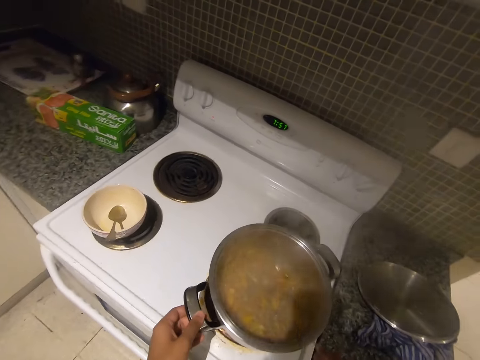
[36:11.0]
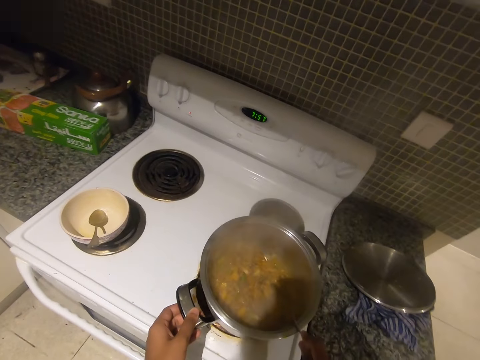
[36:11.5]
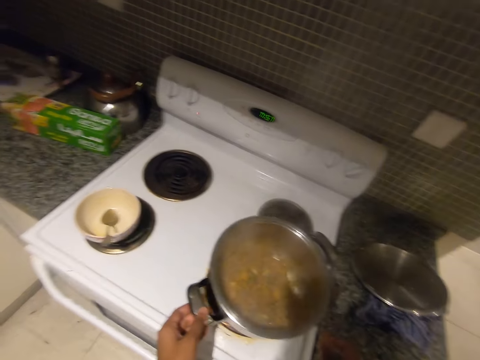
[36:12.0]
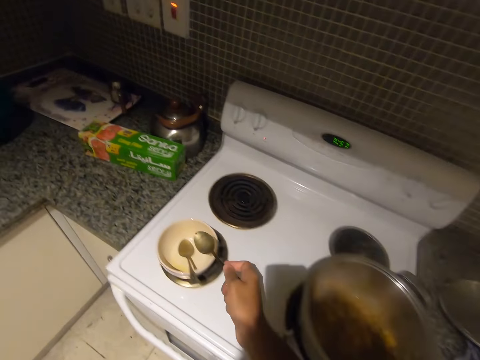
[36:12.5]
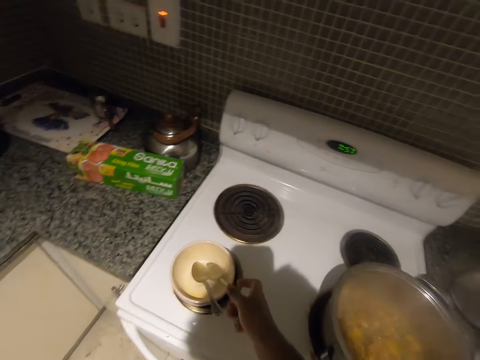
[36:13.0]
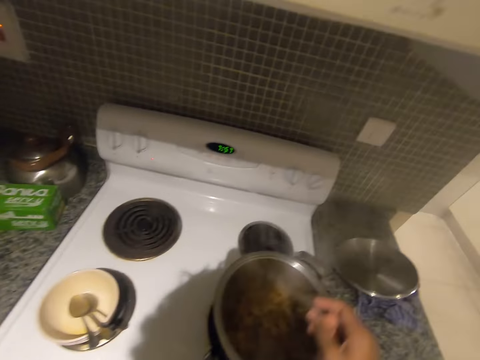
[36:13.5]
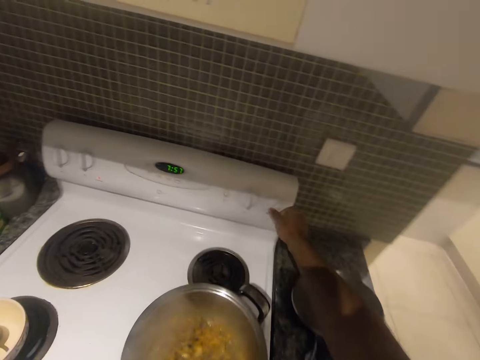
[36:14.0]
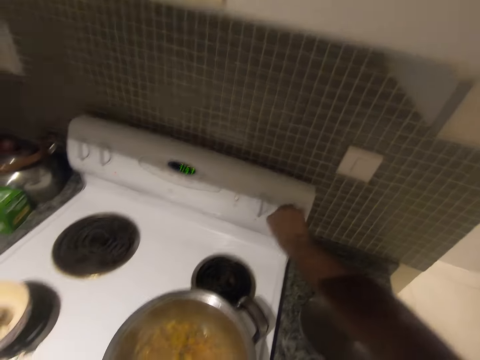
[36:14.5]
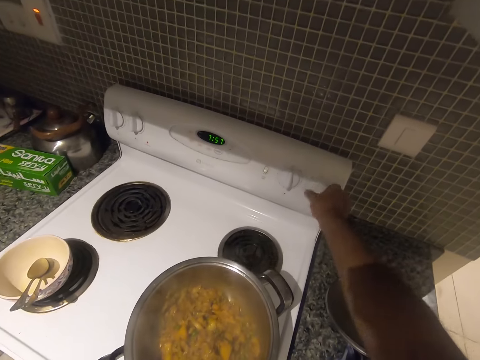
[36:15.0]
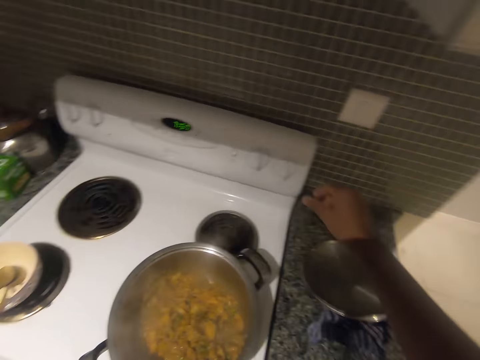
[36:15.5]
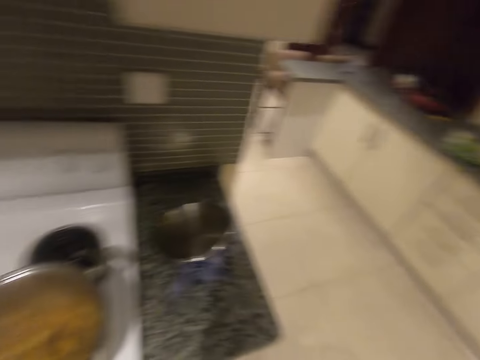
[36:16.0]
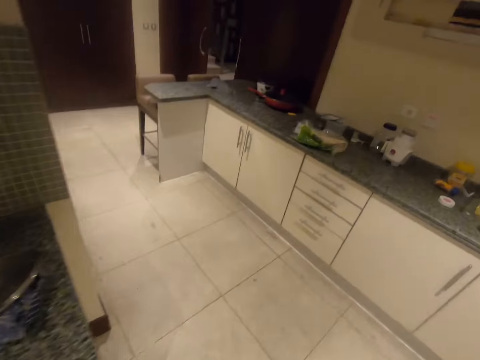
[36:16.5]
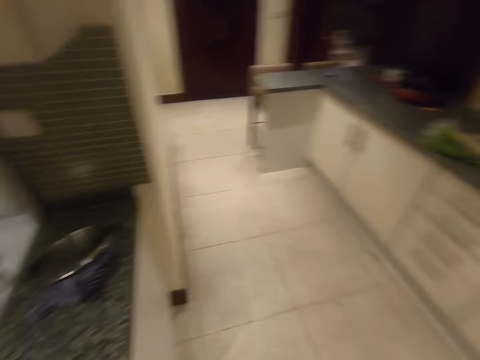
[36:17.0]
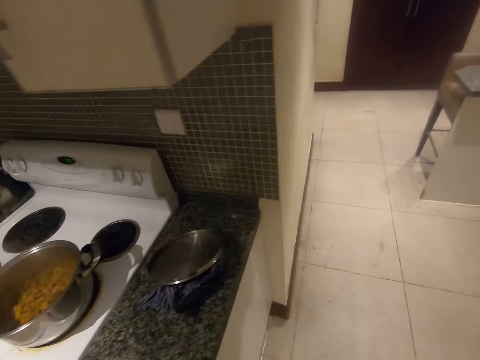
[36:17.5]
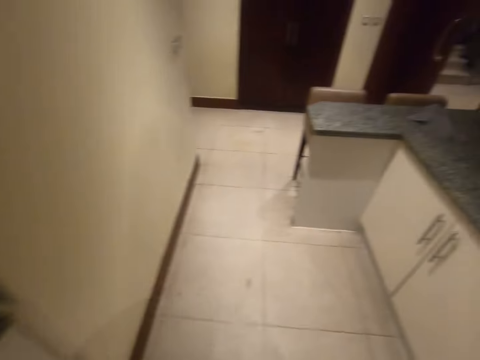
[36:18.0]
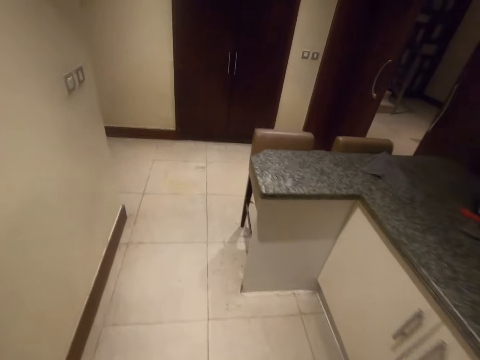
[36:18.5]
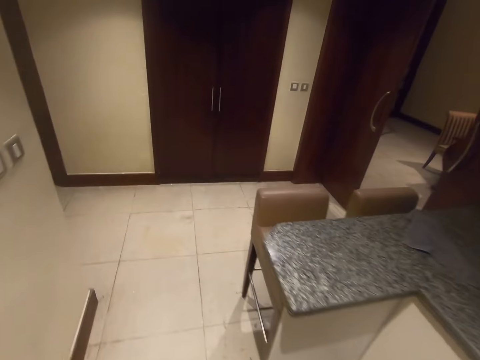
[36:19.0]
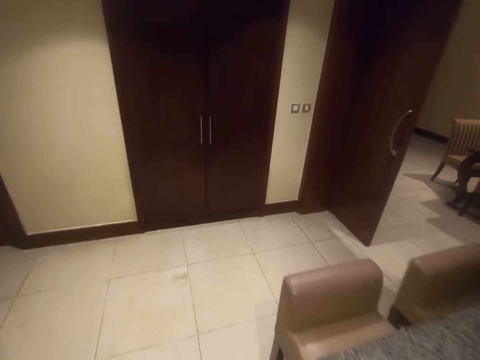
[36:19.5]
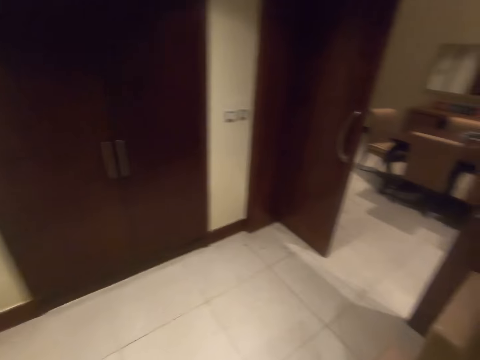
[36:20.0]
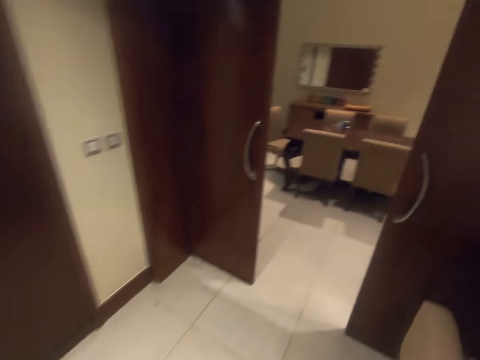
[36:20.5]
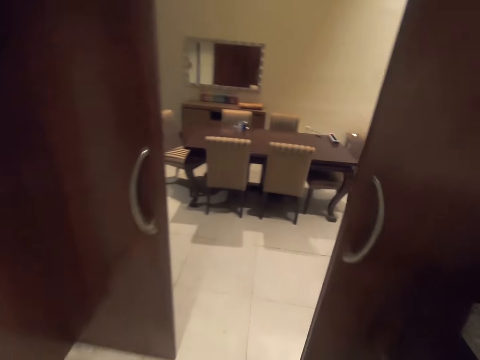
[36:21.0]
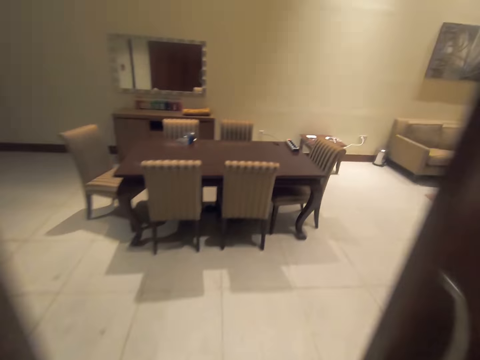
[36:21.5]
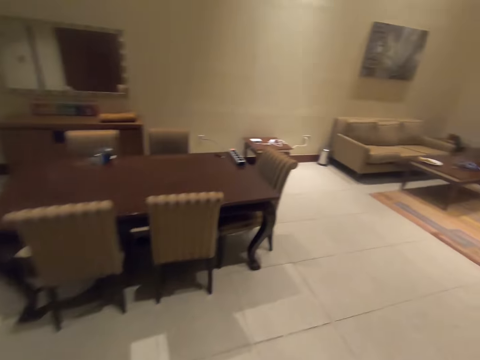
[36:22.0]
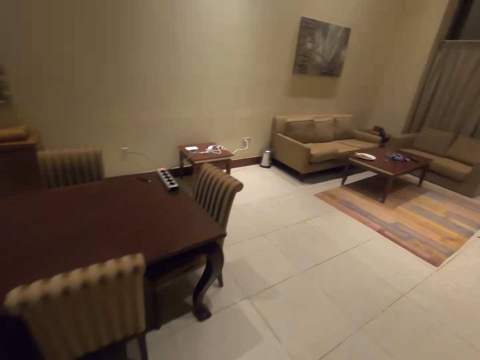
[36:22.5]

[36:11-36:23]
The camera wearer drops the spoon into the plate on the electric stove's burner with his right hand. He turns off the heat from the control panel of the electric stove with his right hand. He walks to the living room.

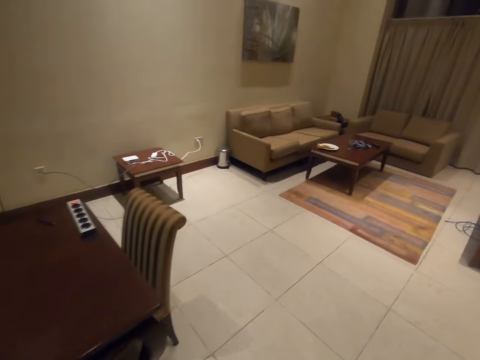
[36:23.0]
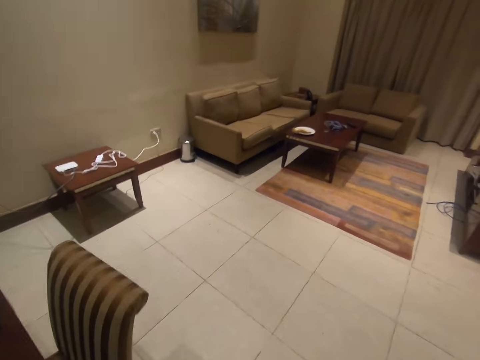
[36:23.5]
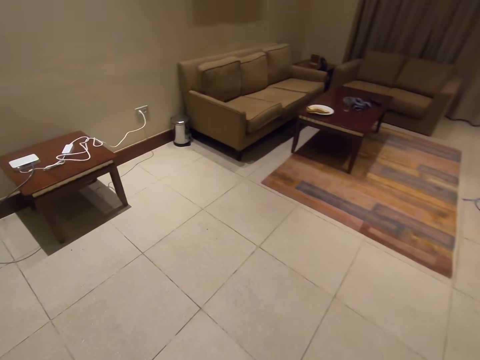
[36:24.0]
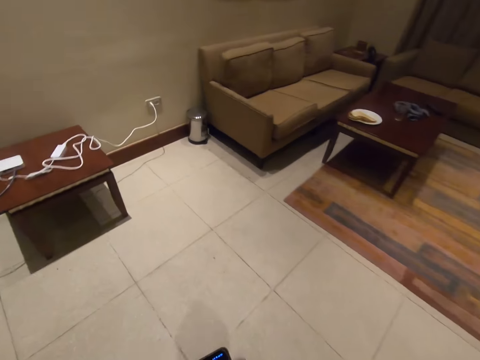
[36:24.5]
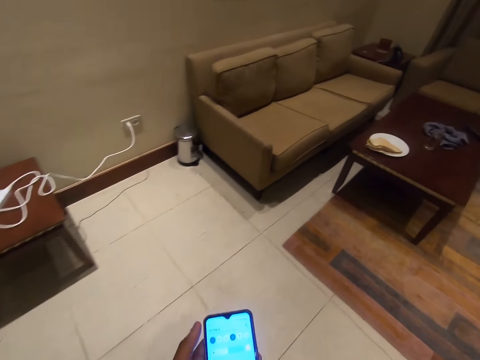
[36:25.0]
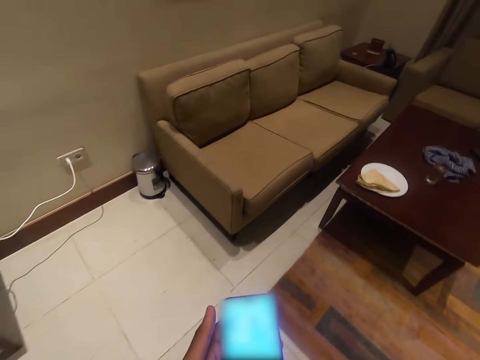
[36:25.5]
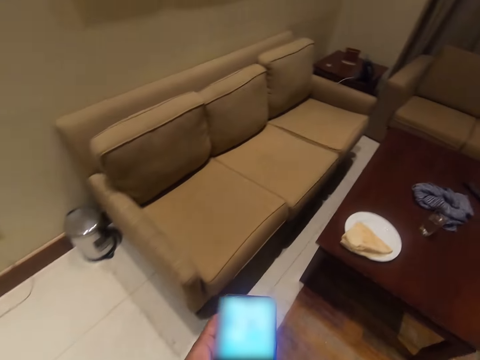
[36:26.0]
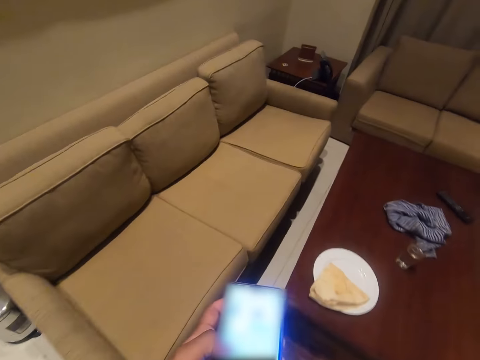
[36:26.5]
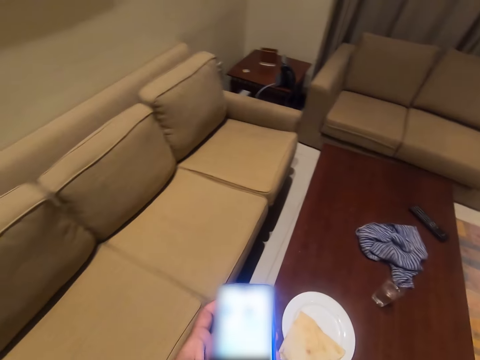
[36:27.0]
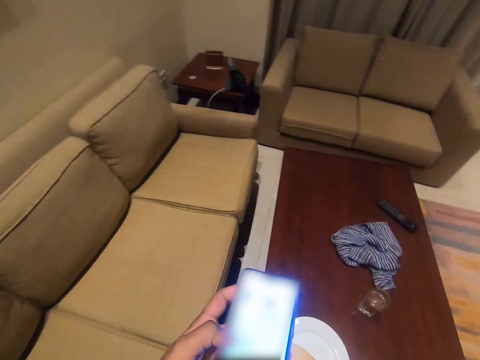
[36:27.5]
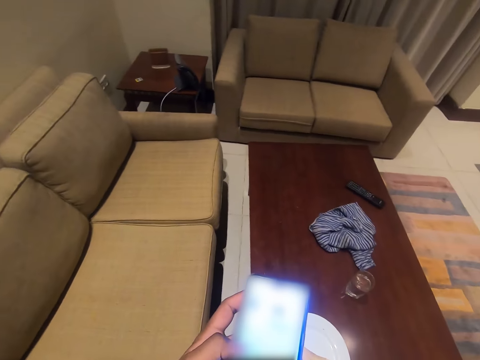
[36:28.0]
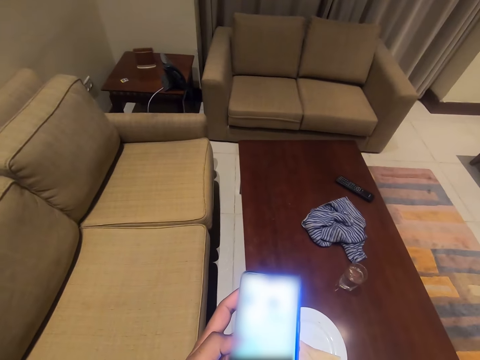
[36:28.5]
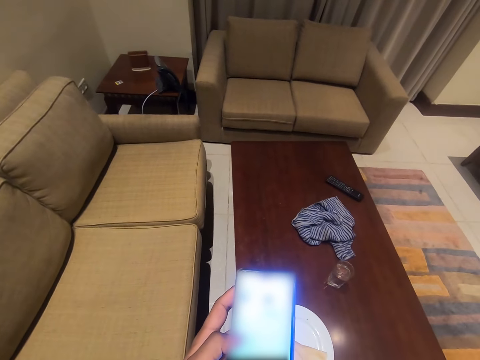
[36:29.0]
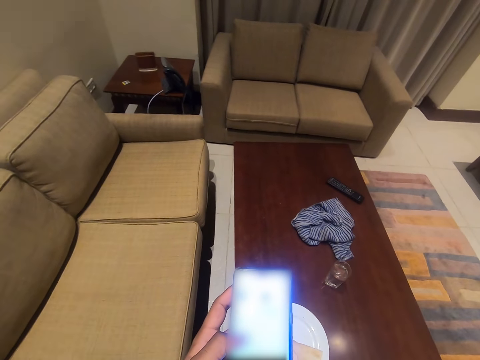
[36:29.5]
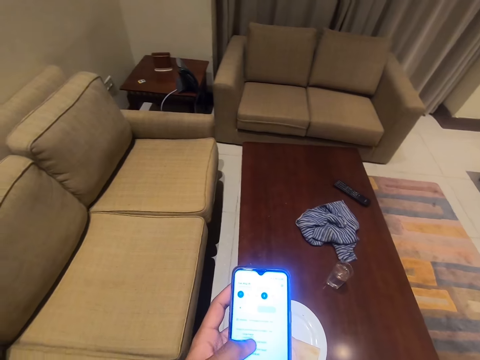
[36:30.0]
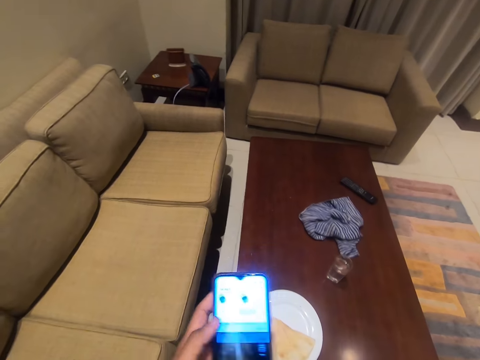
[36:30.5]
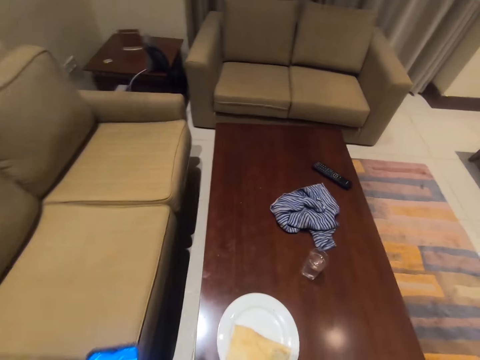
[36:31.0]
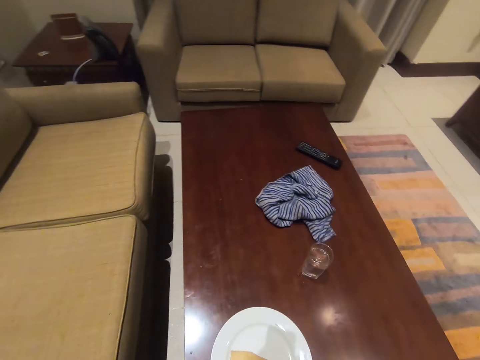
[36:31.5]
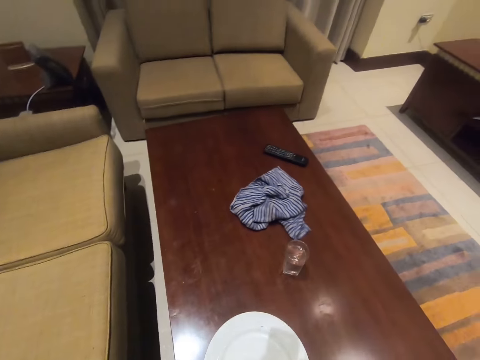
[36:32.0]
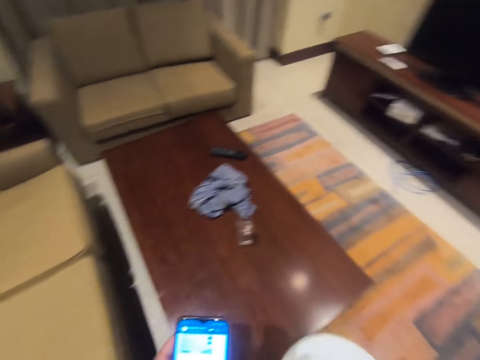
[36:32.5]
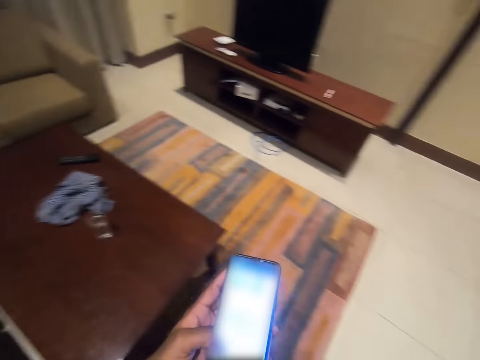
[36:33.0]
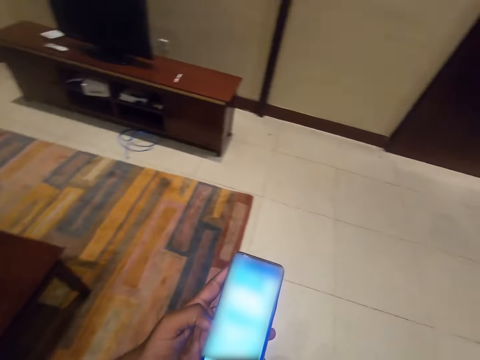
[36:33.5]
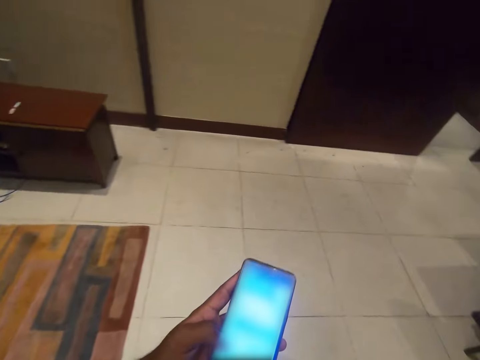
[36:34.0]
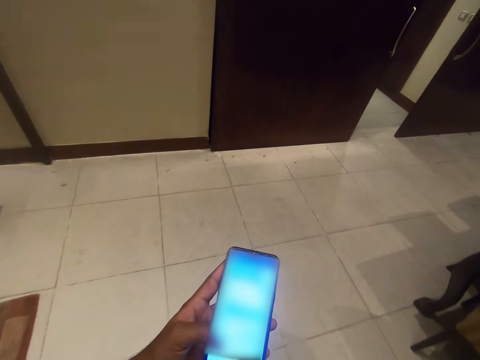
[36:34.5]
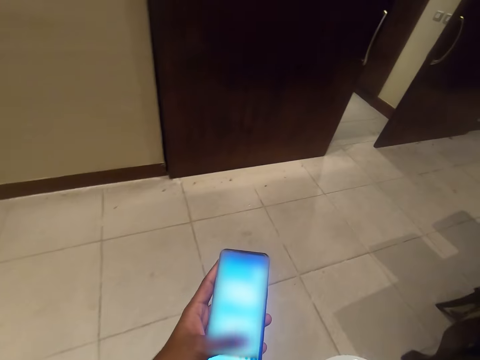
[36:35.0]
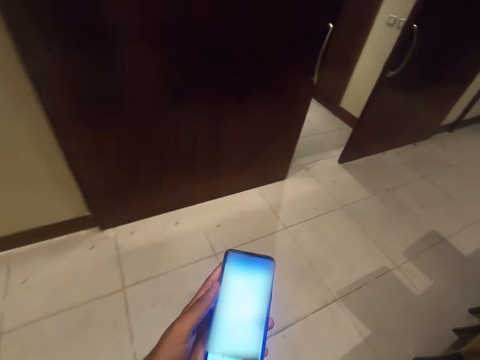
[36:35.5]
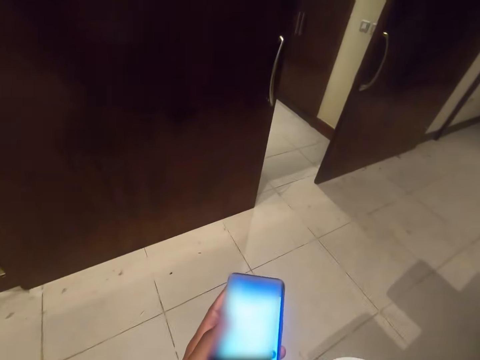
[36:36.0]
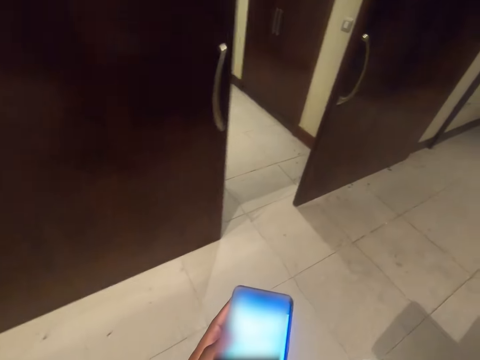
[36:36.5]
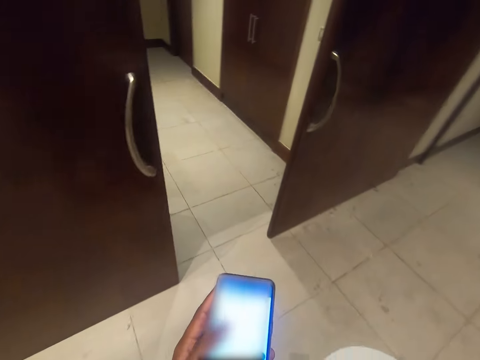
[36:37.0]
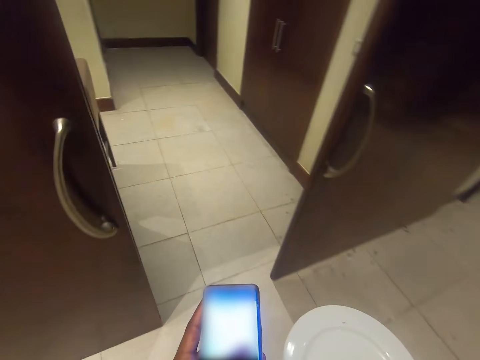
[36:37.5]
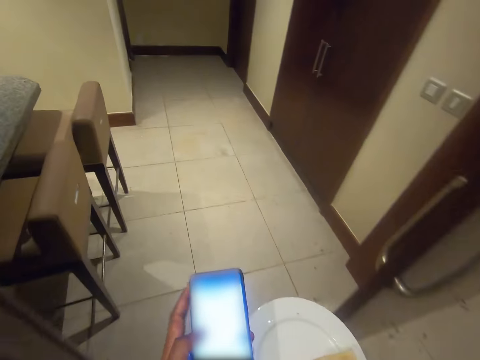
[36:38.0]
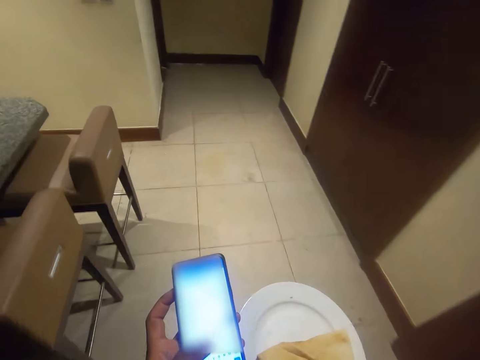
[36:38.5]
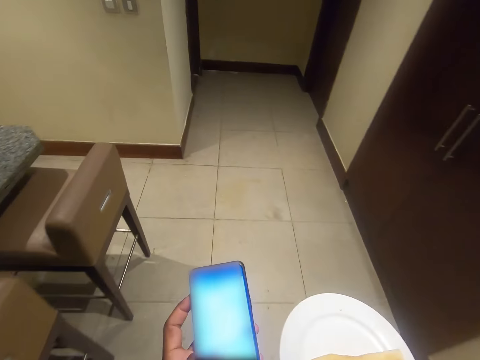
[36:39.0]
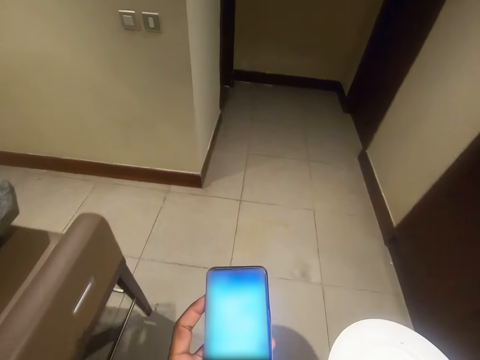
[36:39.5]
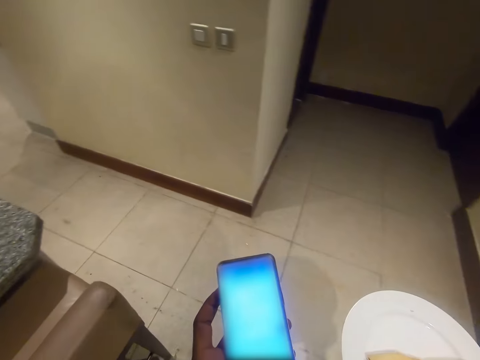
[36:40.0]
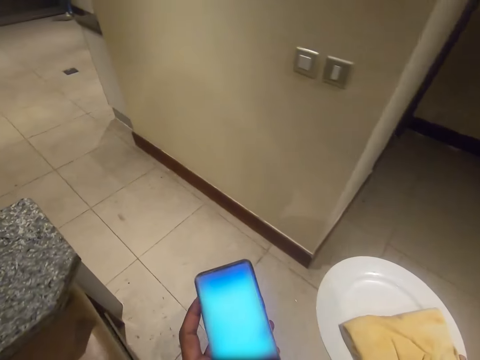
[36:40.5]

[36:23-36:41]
The camera wearer looks at a mobile phone. They operate the mobile phone. They look at the mobile phone. They operate the mobile phone. They pick up the plate on the table. They walk around and keep the plate on the table. They look at the mobile phone. They operate the mobile phone. They look at the mobile phone. They operate the mobile phone.
